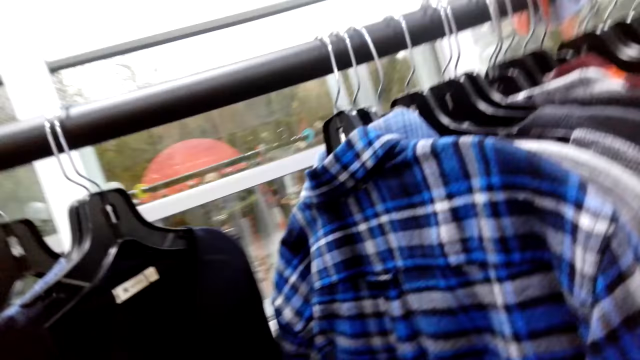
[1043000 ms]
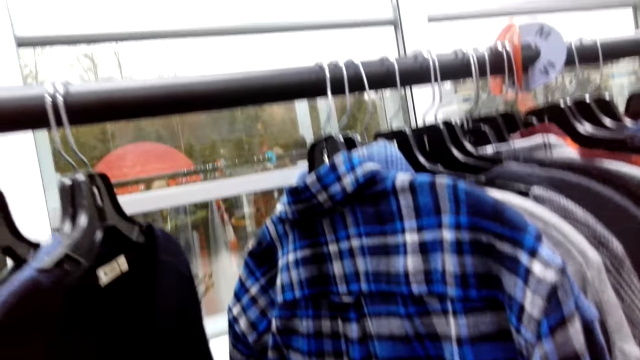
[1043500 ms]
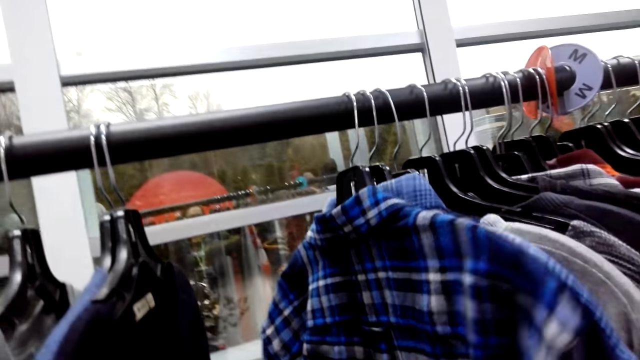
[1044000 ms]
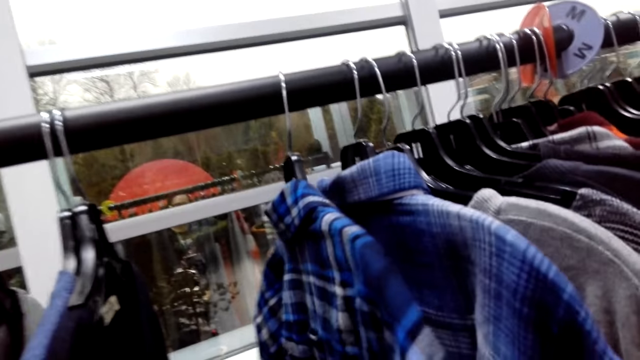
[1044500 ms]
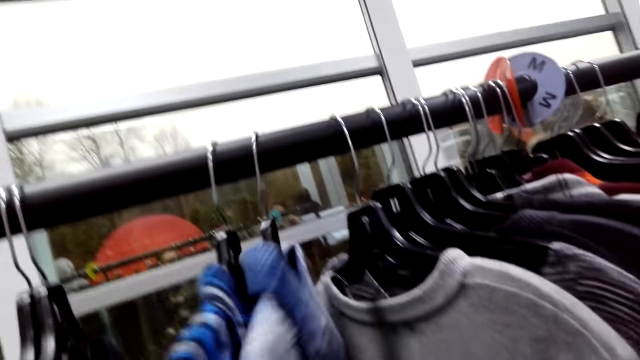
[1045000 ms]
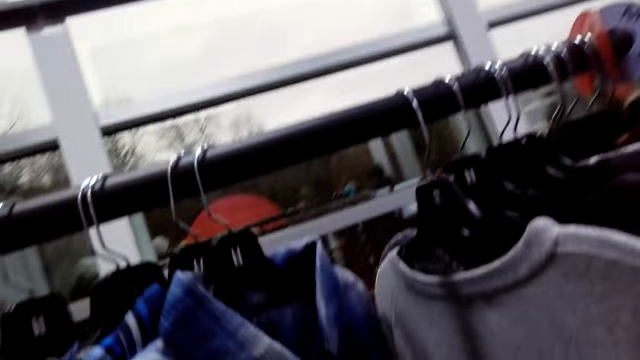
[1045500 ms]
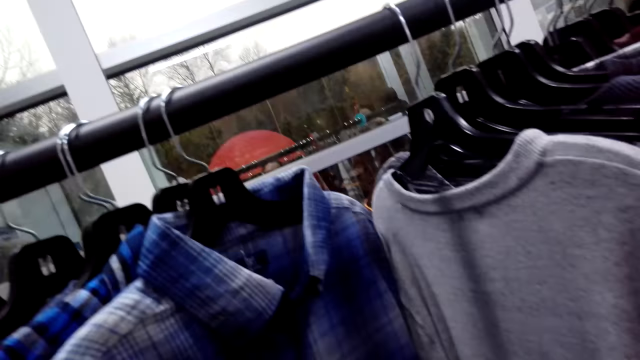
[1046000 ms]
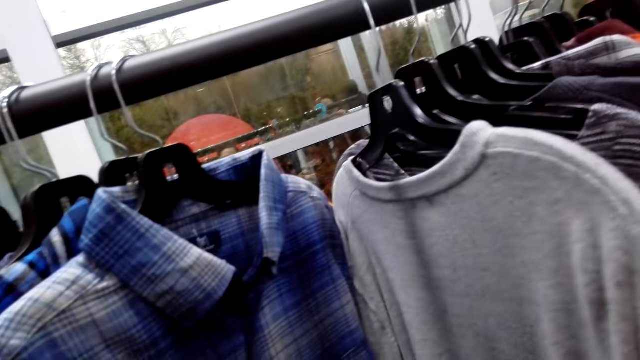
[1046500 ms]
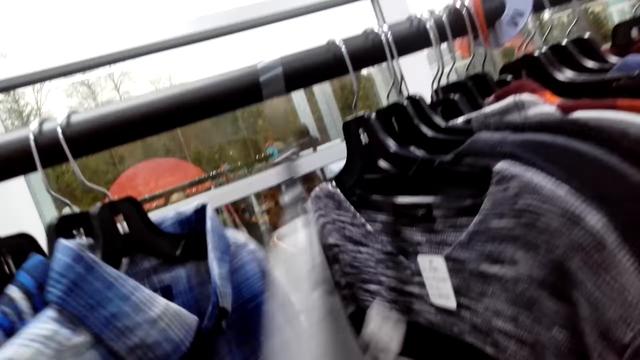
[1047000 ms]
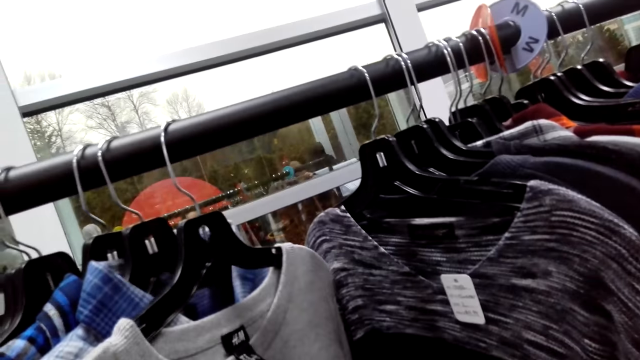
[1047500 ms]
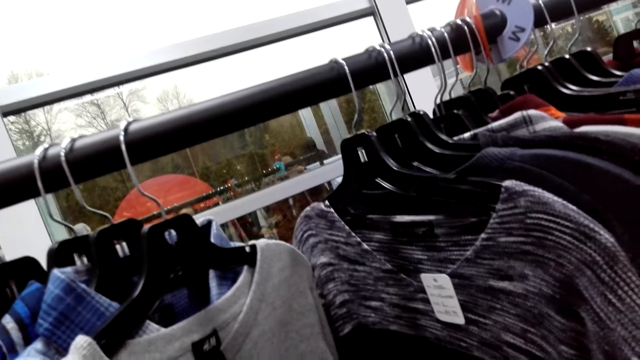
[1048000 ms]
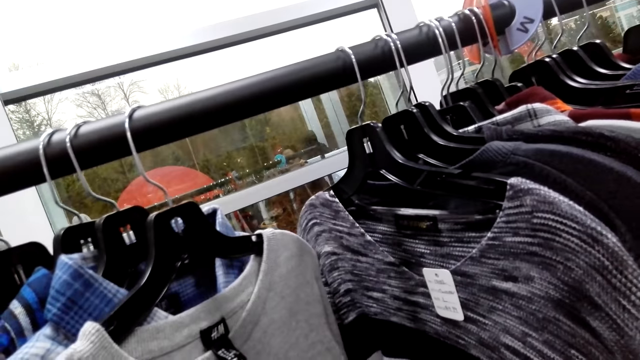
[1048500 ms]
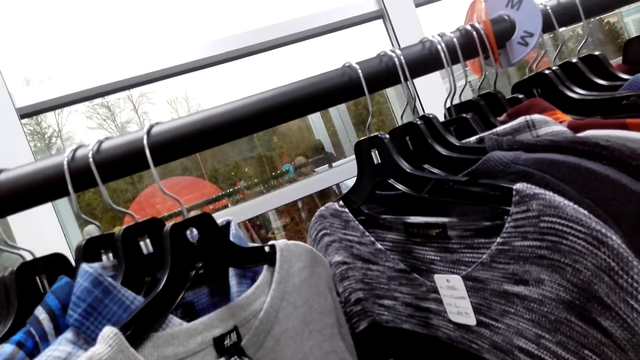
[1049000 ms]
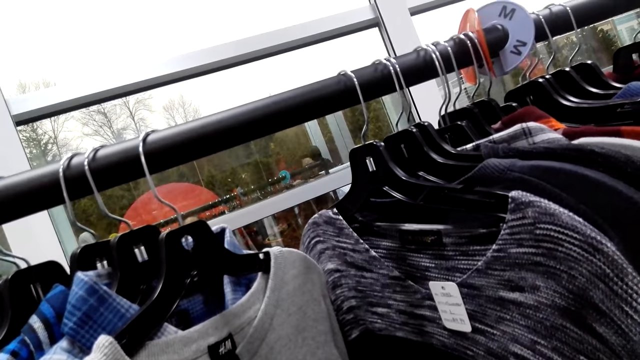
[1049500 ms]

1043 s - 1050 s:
The camera wearer looks at some shirts. They look at a jumper.

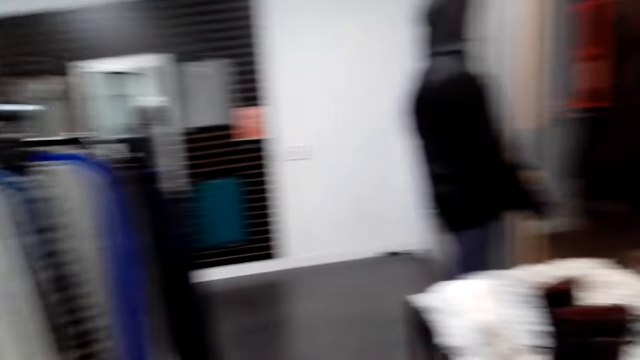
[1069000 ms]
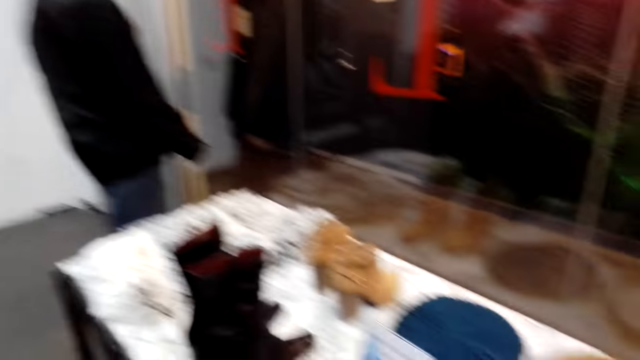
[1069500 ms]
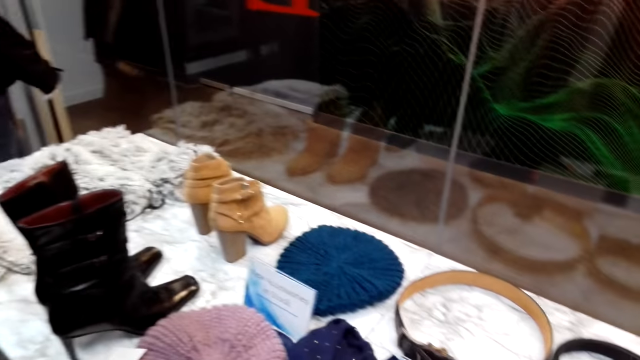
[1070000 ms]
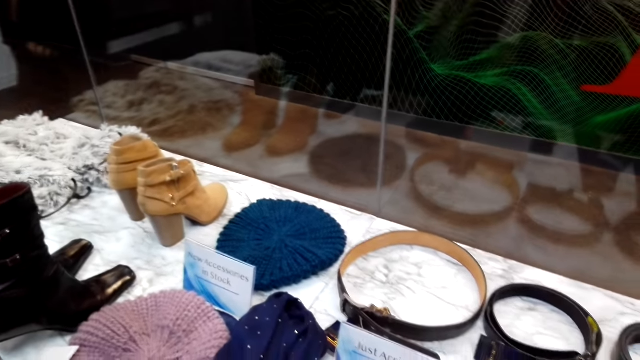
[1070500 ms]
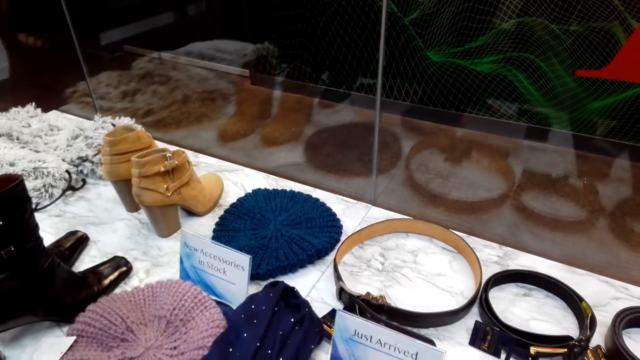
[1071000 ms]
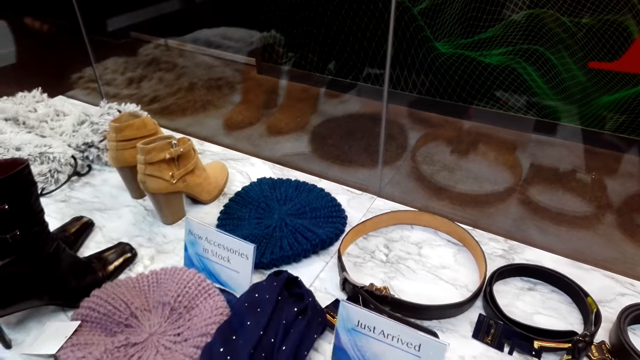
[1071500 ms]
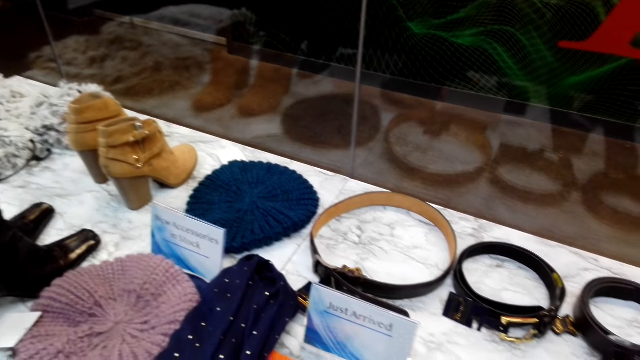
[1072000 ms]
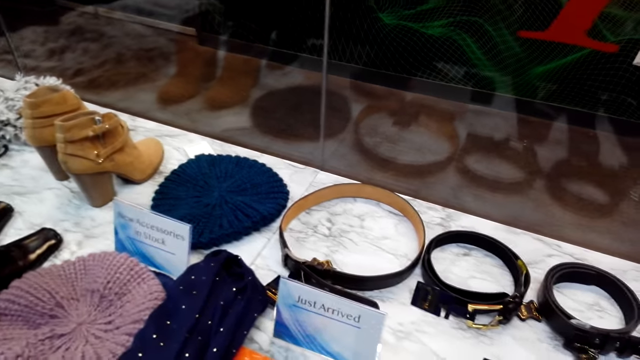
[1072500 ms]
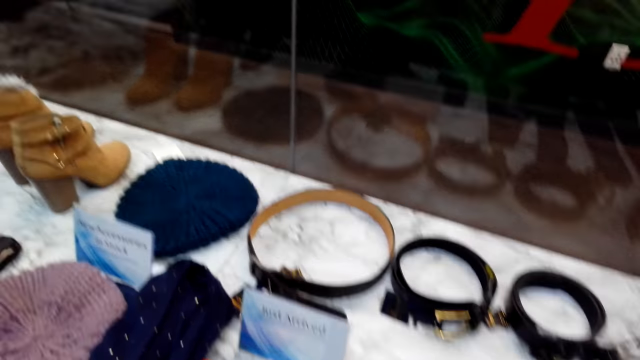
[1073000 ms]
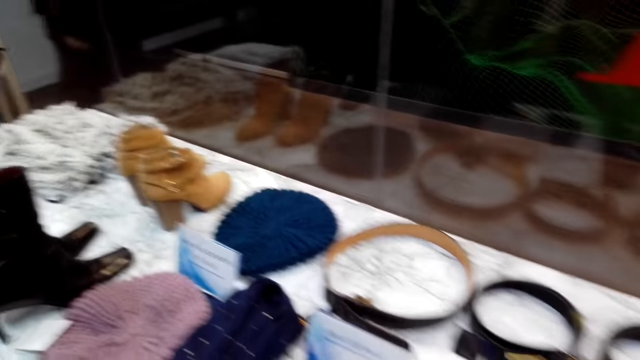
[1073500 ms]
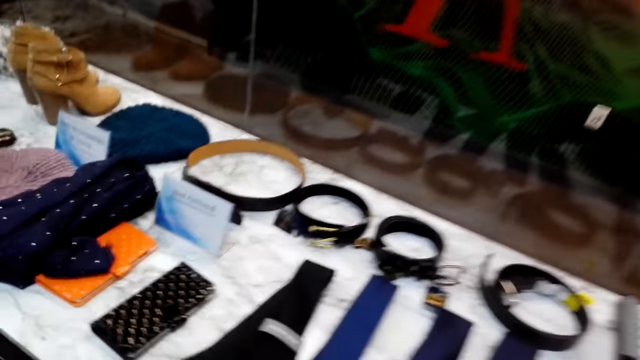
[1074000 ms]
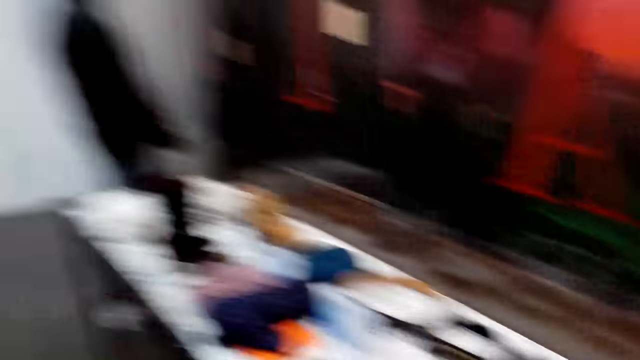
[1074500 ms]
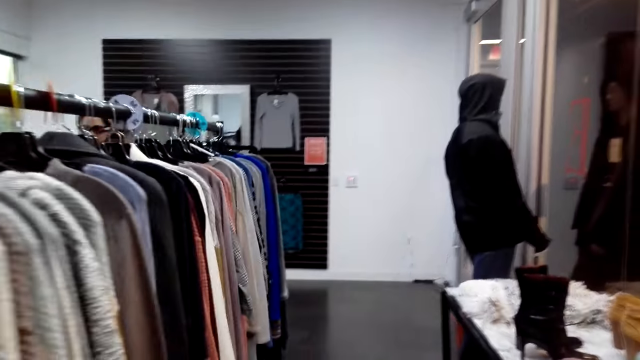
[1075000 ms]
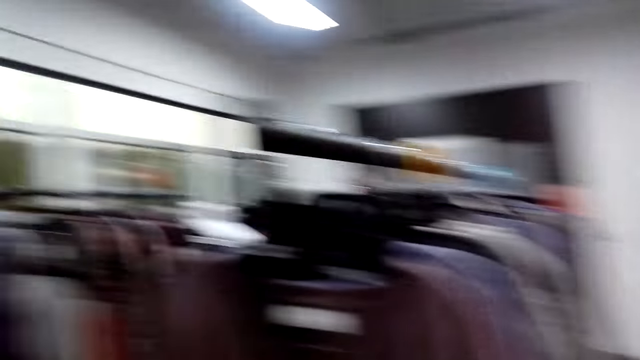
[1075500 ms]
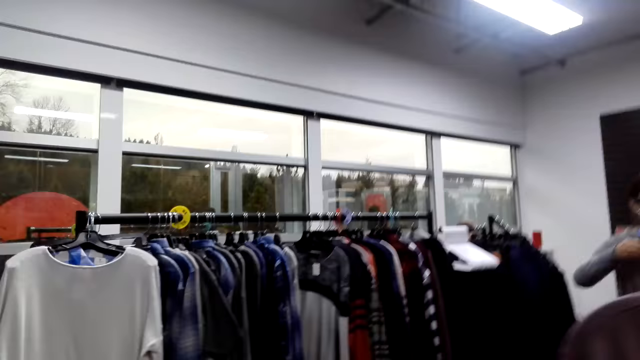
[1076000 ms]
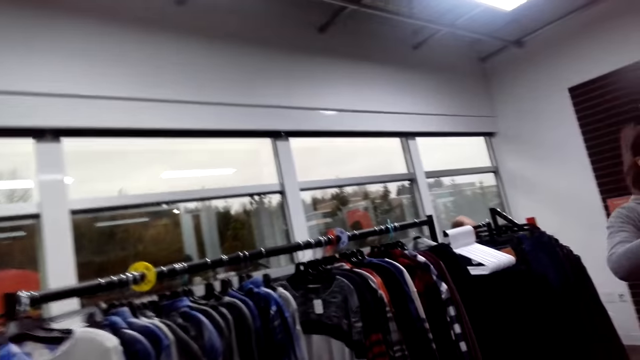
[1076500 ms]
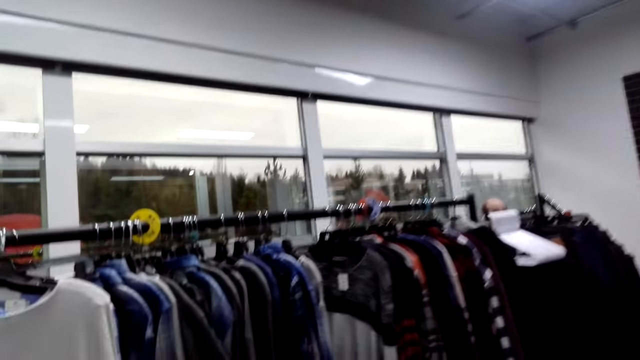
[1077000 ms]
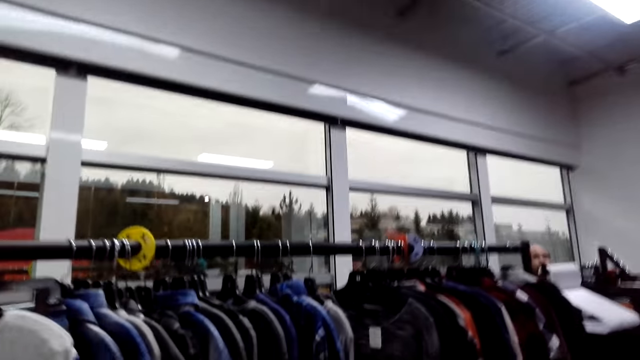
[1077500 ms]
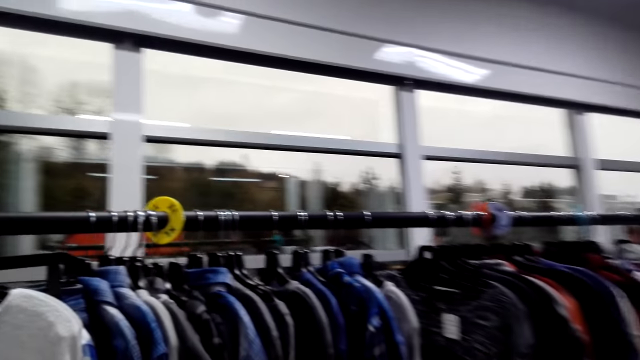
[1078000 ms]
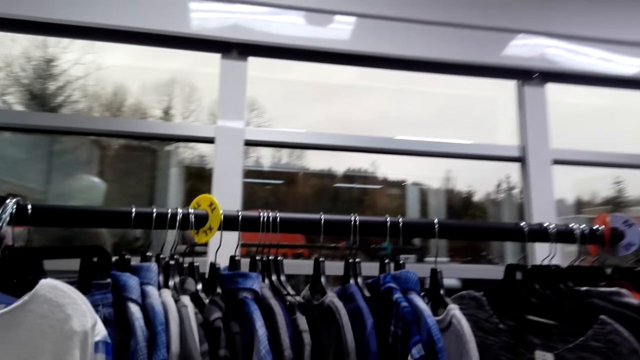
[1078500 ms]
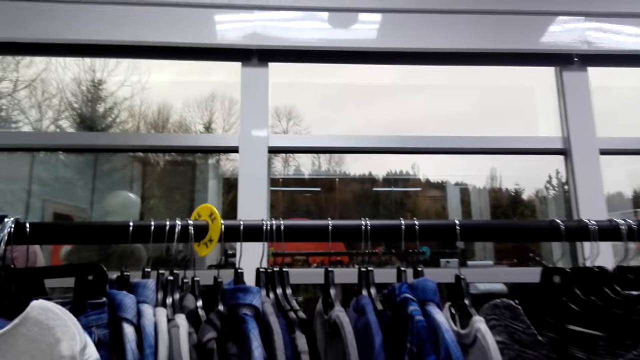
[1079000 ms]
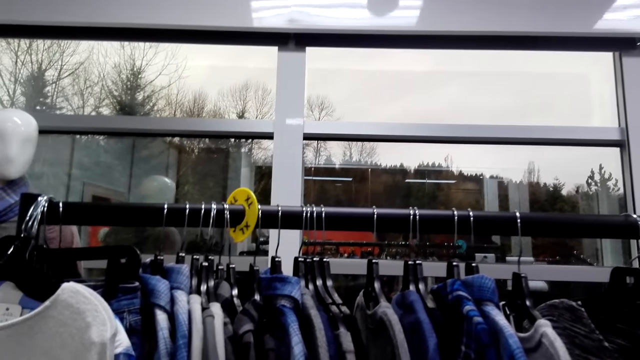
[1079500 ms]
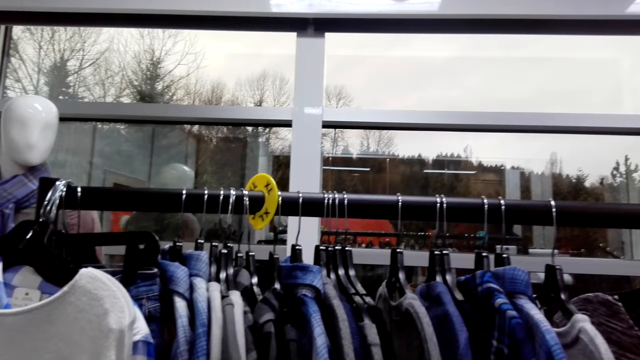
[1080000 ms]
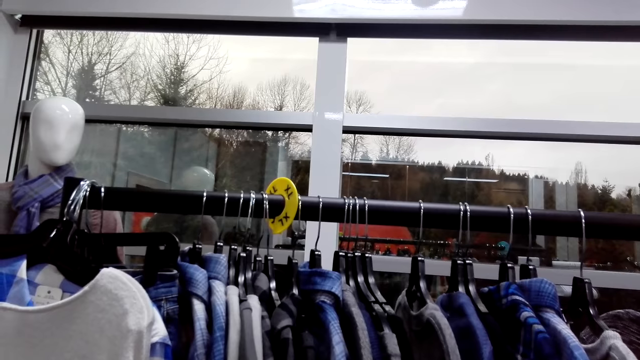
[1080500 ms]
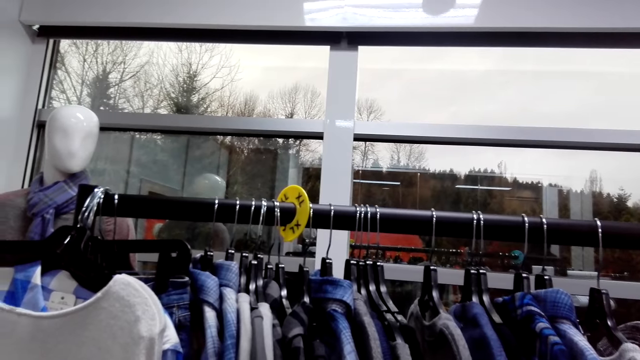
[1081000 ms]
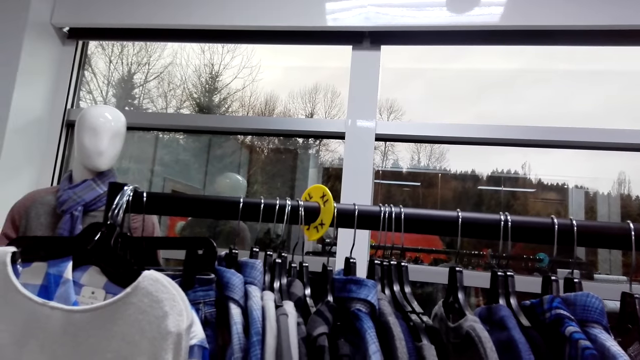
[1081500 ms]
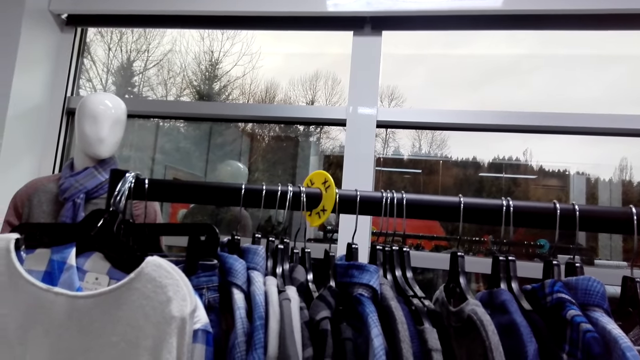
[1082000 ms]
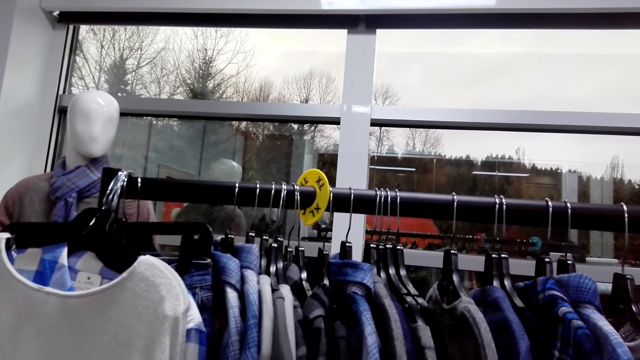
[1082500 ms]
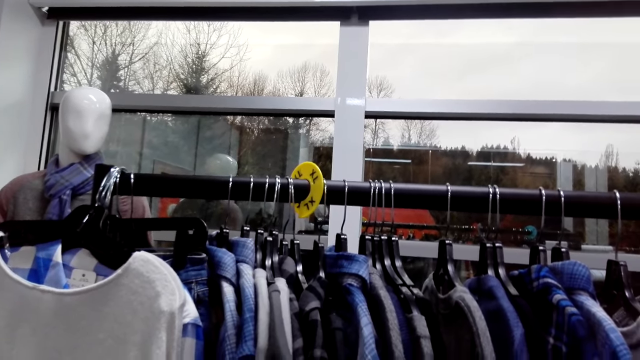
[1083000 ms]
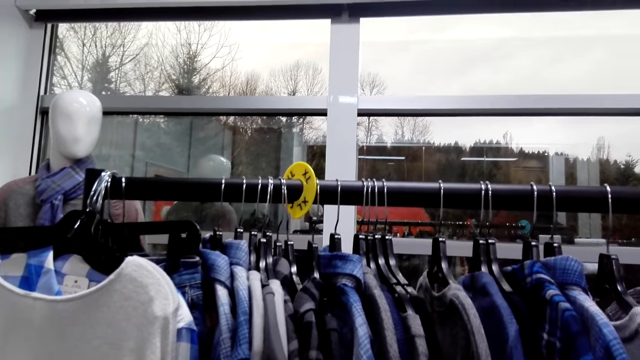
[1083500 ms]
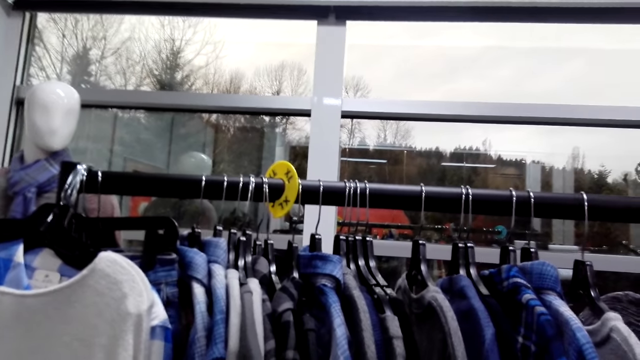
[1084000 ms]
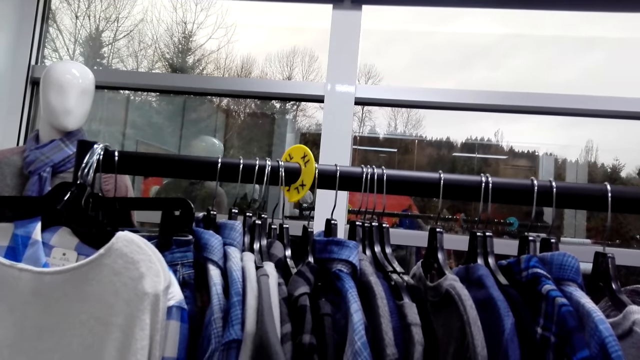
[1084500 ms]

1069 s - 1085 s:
The camera wearer glances at items on the display window. They walk back and move around the boutique. They converse with a woman. They look through the hung shirts.
